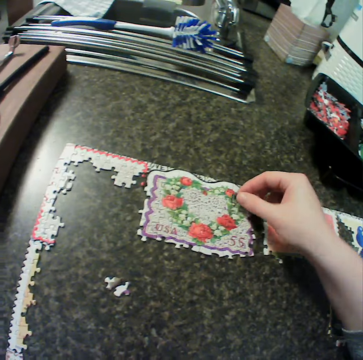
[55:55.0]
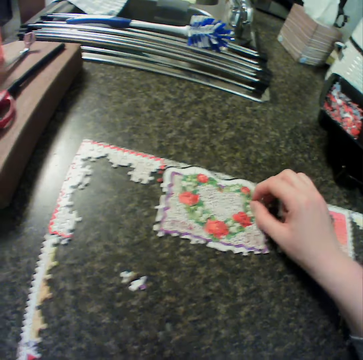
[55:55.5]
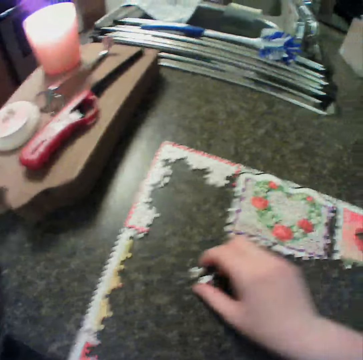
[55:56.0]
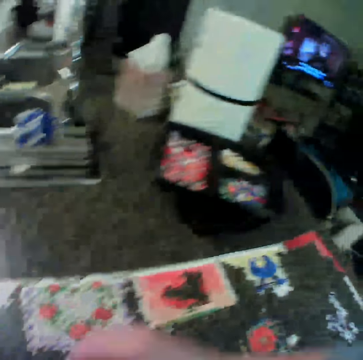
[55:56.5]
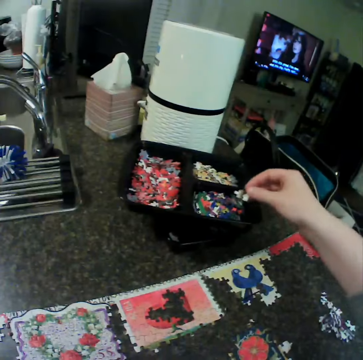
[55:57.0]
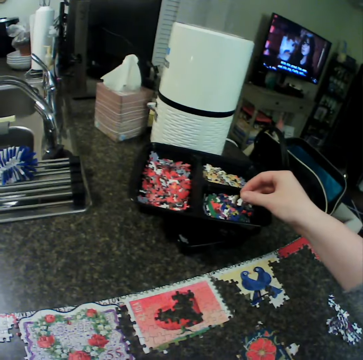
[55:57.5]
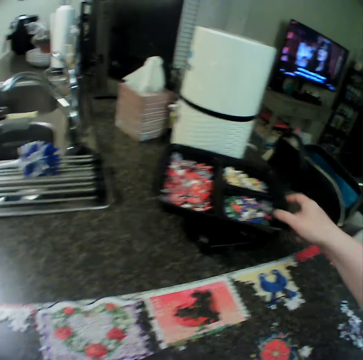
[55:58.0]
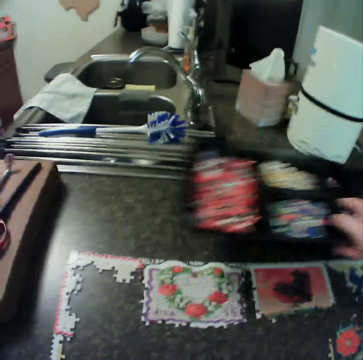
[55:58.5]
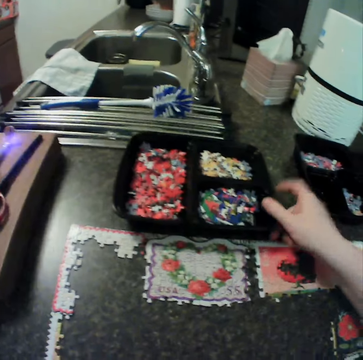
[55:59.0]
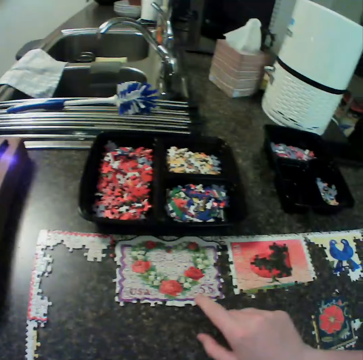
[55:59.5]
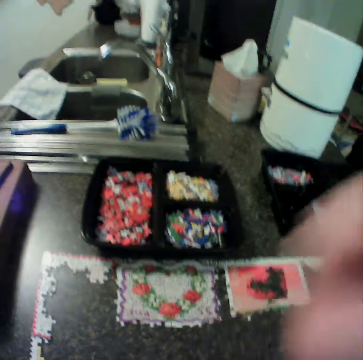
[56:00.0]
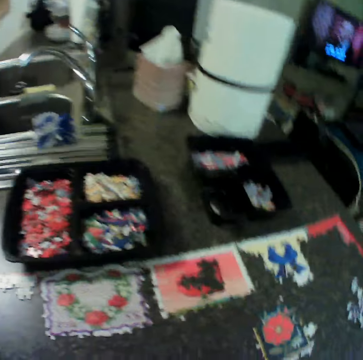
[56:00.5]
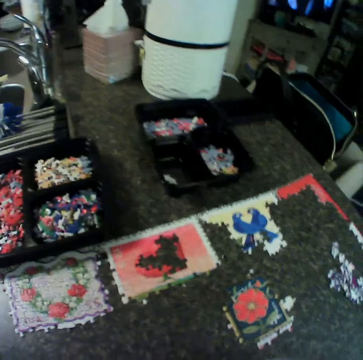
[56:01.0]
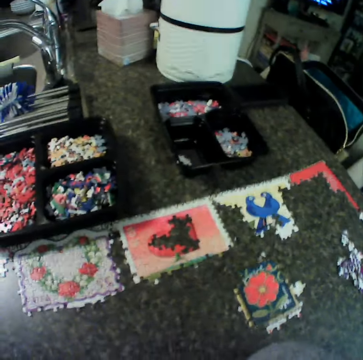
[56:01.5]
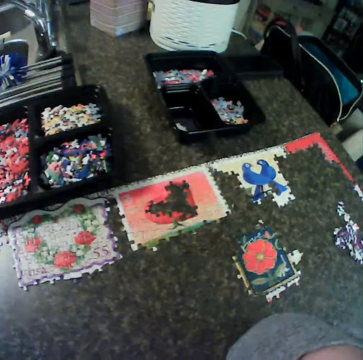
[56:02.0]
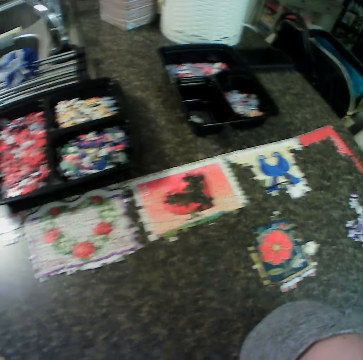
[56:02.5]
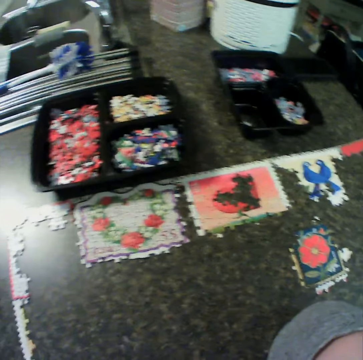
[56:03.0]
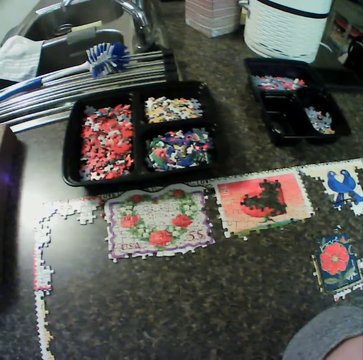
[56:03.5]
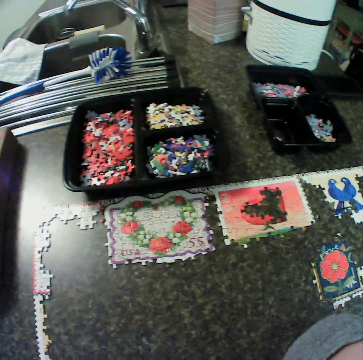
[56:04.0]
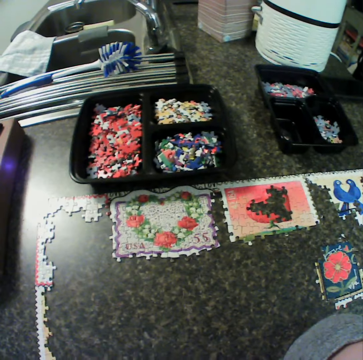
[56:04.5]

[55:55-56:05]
The camera wearer fixes the puzzle together. They pick a puzzle piece and drop the puzzle piece. They pick a tray and put the tray down. They touch the jigsaw puzzle. They move their right hand.

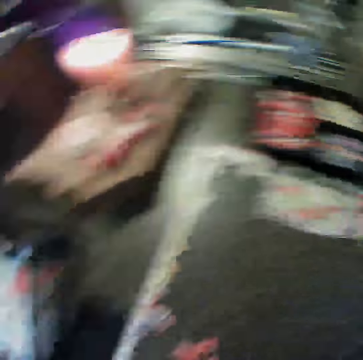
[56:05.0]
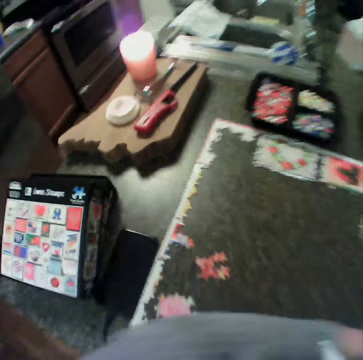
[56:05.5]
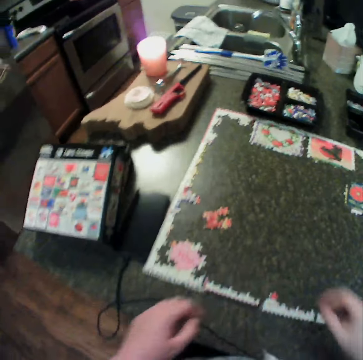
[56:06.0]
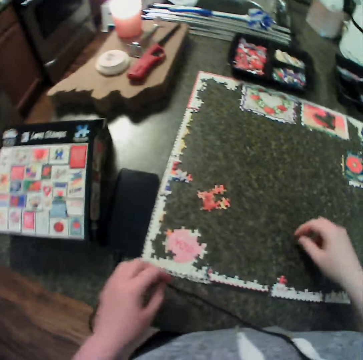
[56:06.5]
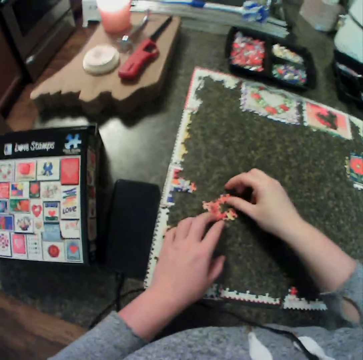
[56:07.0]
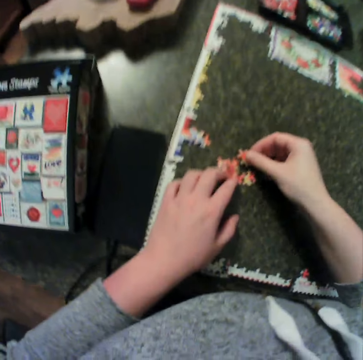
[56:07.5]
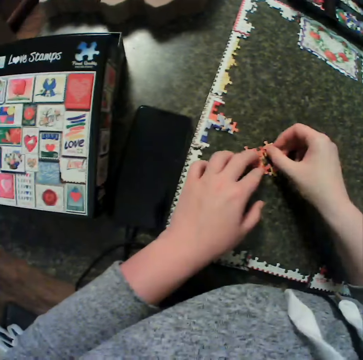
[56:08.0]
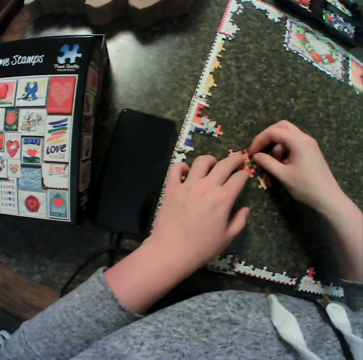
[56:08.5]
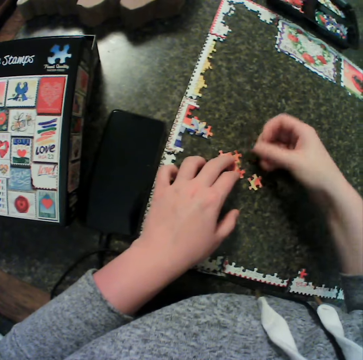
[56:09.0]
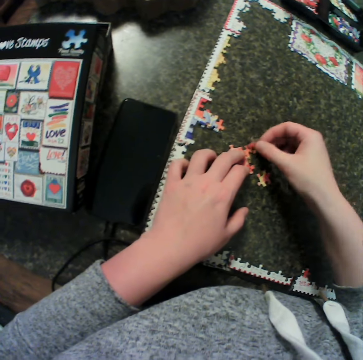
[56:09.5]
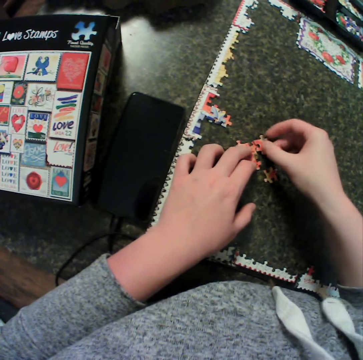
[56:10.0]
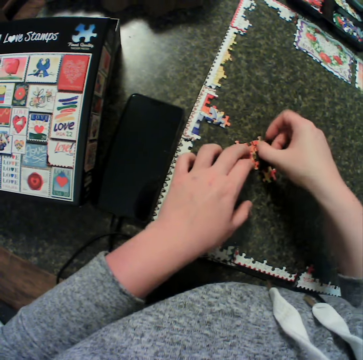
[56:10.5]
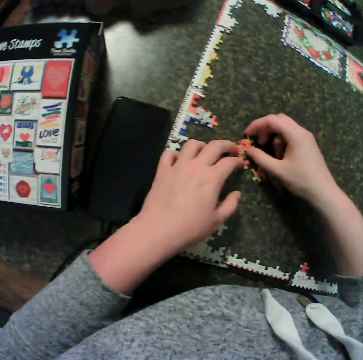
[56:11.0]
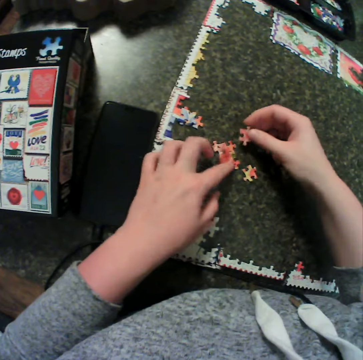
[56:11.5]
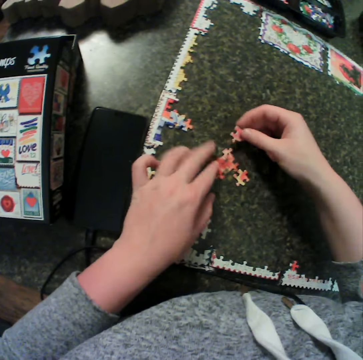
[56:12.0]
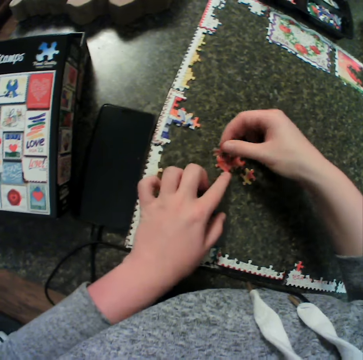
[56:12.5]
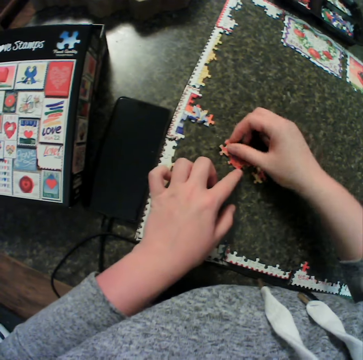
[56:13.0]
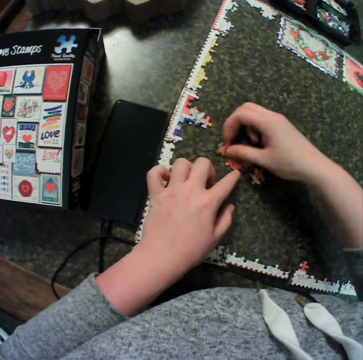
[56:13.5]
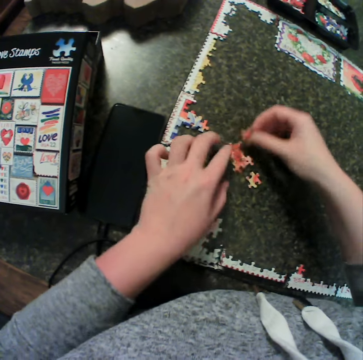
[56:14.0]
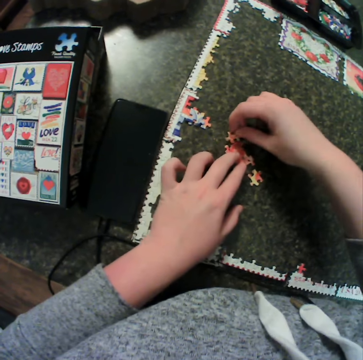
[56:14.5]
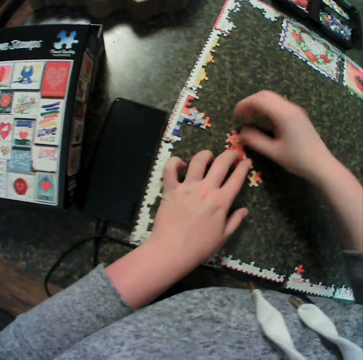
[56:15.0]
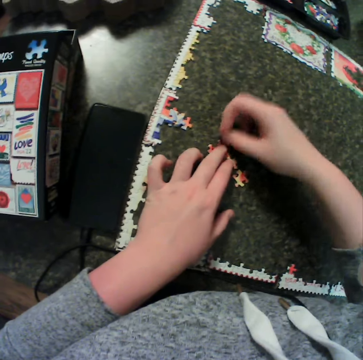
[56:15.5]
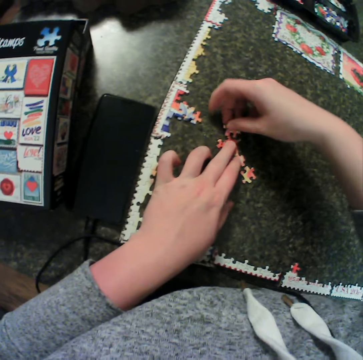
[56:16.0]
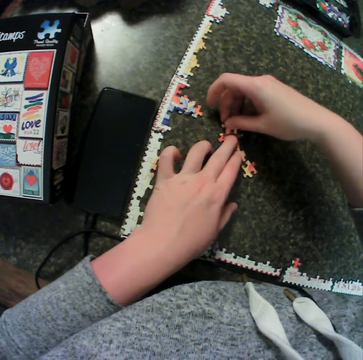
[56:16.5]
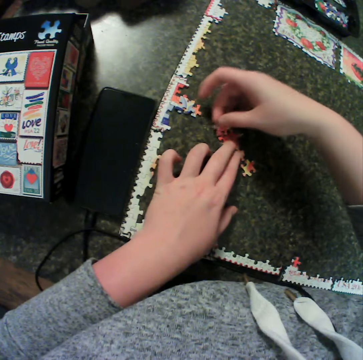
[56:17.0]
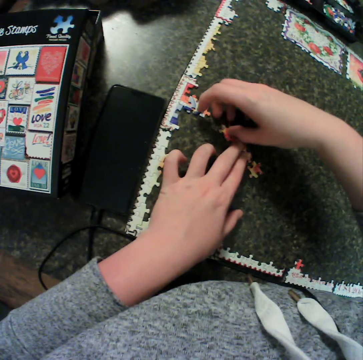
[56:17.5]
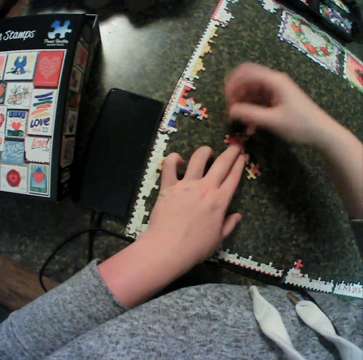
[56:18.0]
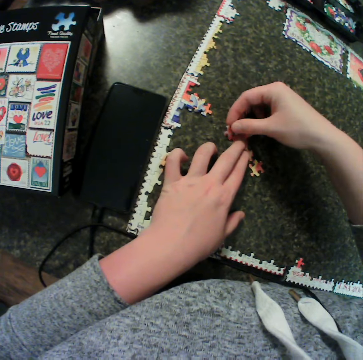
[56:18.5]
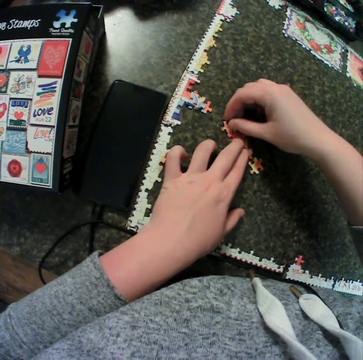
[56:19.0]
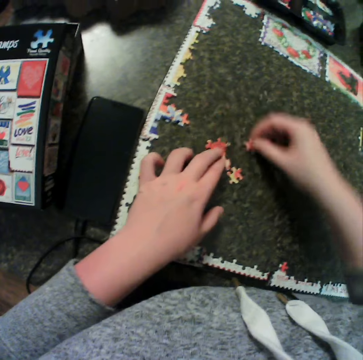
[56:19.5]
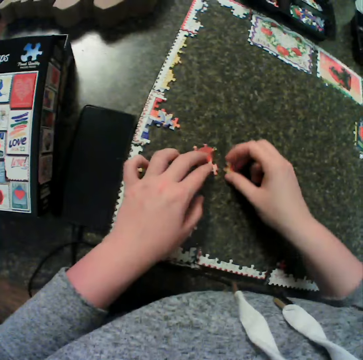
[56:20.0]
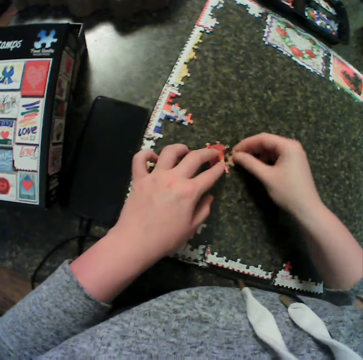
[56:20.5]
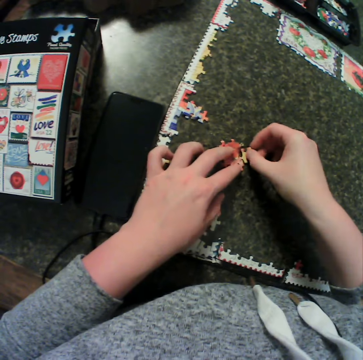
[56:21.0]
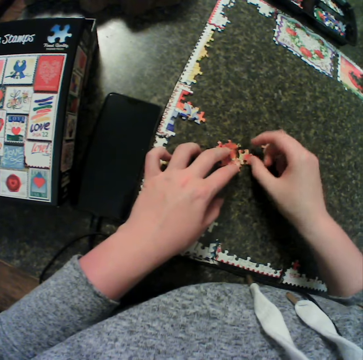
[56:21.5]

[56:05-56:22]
The camera wearer moves their left hand and moves their right hand. They hold a puzzle piece. They adjust some piece on the table. They pick the puzzle piece, fit the puzzle pieces, move the puzzle piece, pick the puzzle piece and turn the puzzle piece. They fix the puzzle together. They pick the puzzle piece, move the puzzle pieces, hold the puzzle piece, fit the puzzle pieces, pick the puzzle pieces, turn the puzzle pieces, fit the puzzle piece, pick the puzzle piece, turn the puzzle piece and fit the puzzle piece. They fit the puzzle piece again. They pick the puzzle piece, turn the puzzle piece, fit the puzzle piece, lift the puzzle piece, drop the puzzle piece, move the puzzle piece, fit the puzzle piece, move the puzzle piece and fit the puzzle piece.

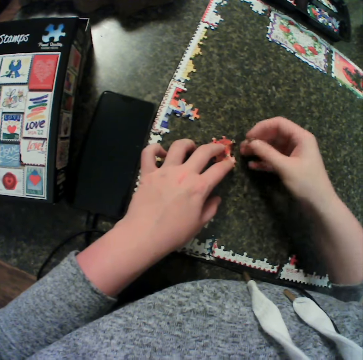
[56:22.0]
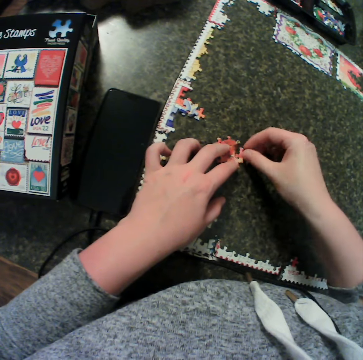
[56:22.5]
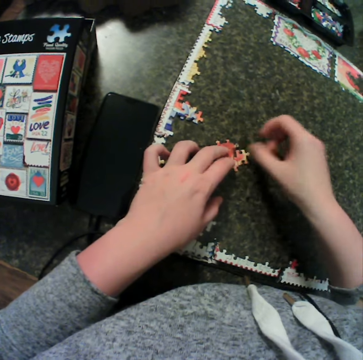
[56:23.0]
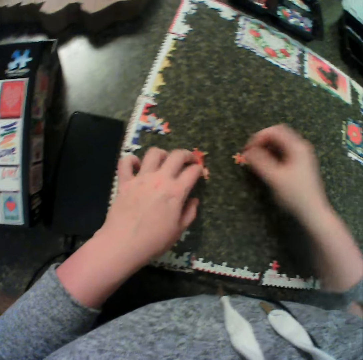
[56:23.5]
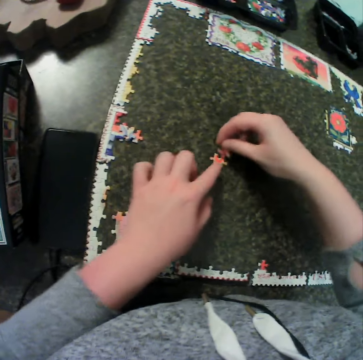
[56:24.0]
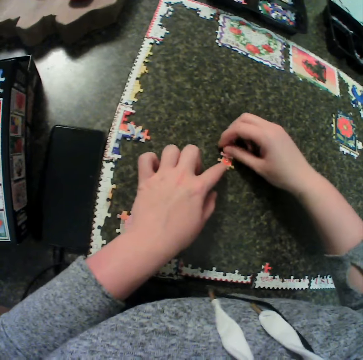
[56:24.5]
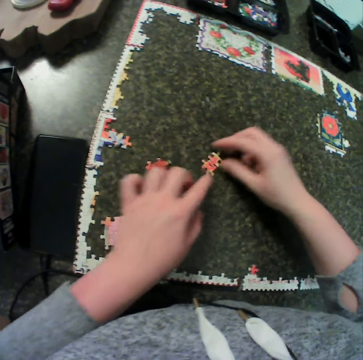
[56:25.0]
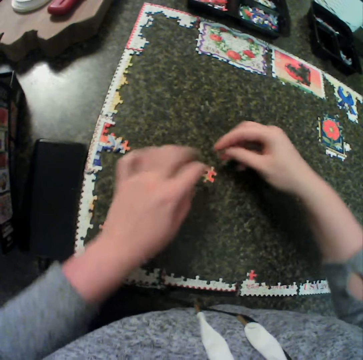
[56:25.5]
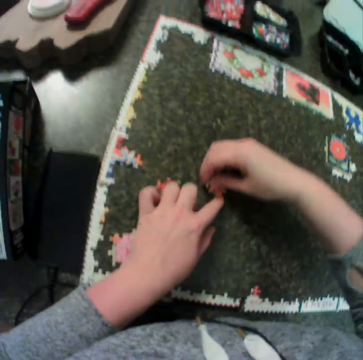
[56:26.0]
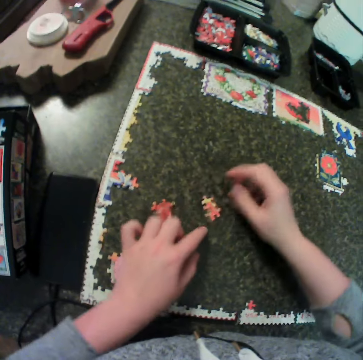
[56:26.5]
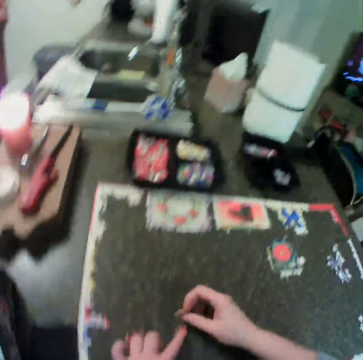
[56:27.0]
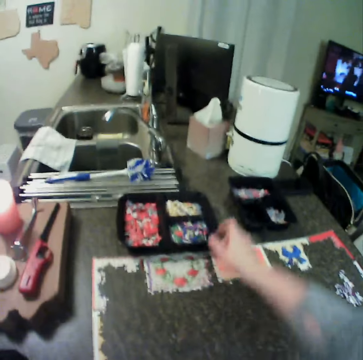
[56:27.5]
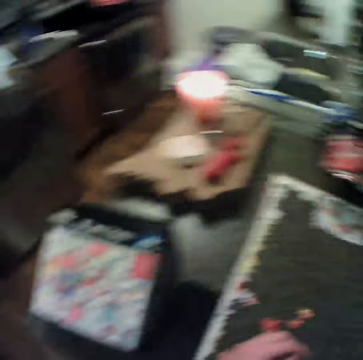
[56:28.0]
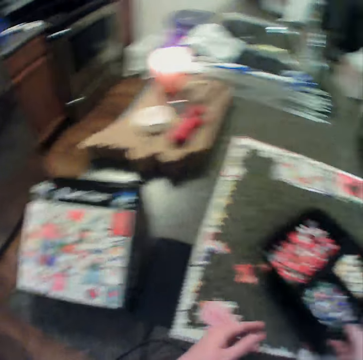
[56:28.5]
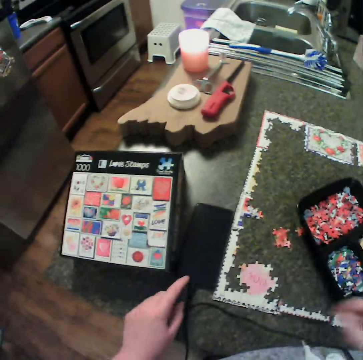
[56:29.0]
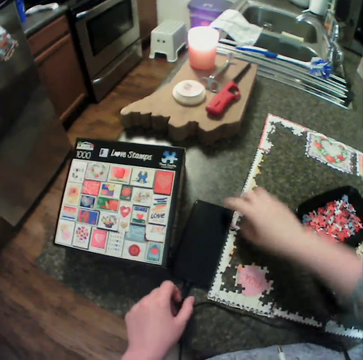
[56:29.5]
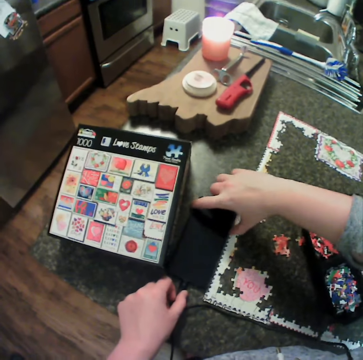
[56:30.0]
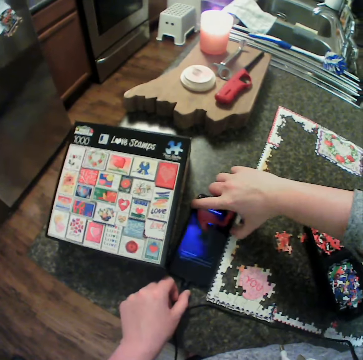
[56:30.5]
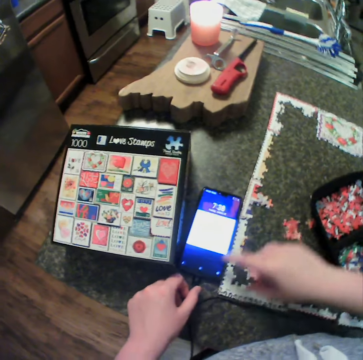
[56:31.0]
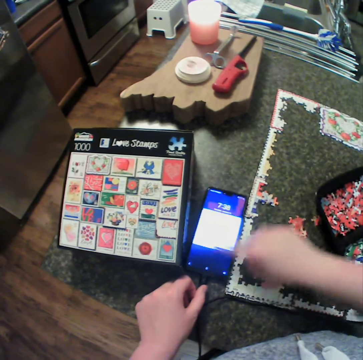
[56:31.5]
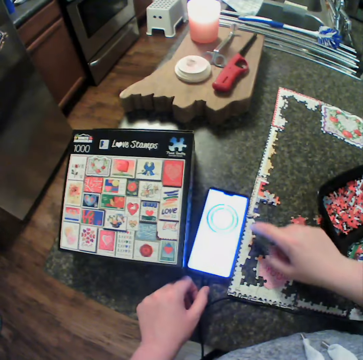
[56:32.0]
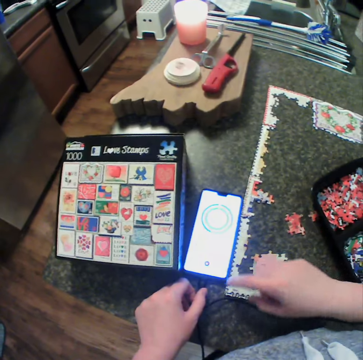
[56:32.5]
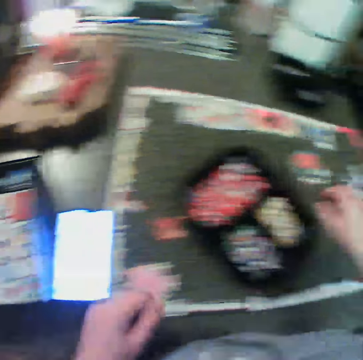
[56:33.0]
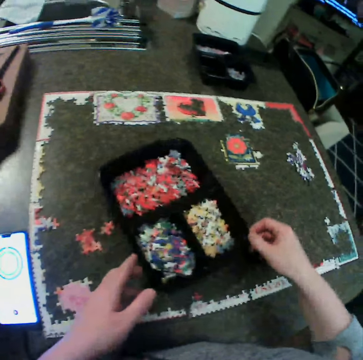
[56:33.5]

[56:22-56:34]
The camera wearer lifts a puzzle piece, turns the puzzle piece and fits the puzzle piece. They pick the puzzle piece, drop the puzzle piece, move the puzzle piece around, hold the puzzle piece and fit the puzzle piece. They move the puzzle pieces, hold the puzzle pieces and separate the puzzle pieces. They hold the puzzle piece, fit the puzzle piece and move the puzzle piece. They pick a tray. They carry their container. They keep the container on the table. They move their left hand. They touch a phone on the table. They move their right hand. They open the phone, swipe the phone and remove their hands from the phone. They move the tray.
